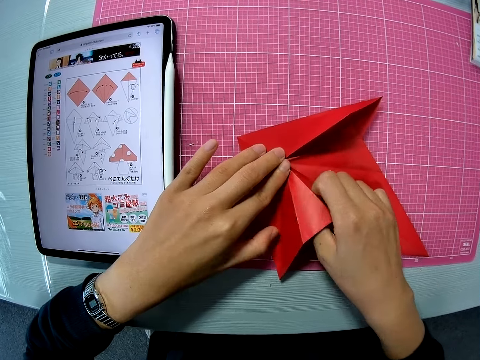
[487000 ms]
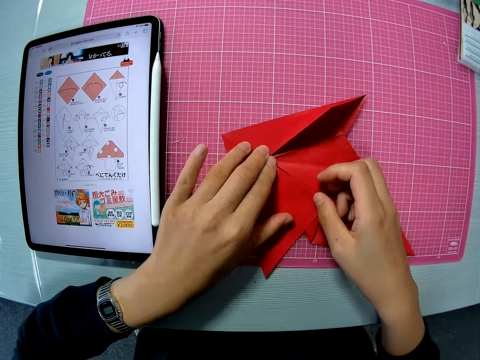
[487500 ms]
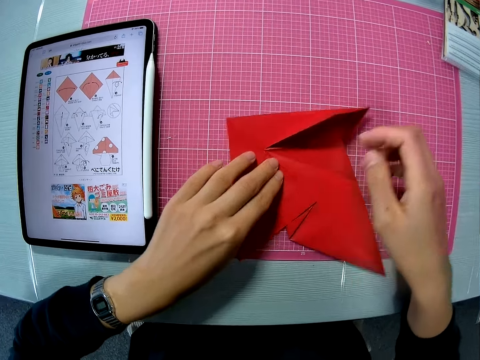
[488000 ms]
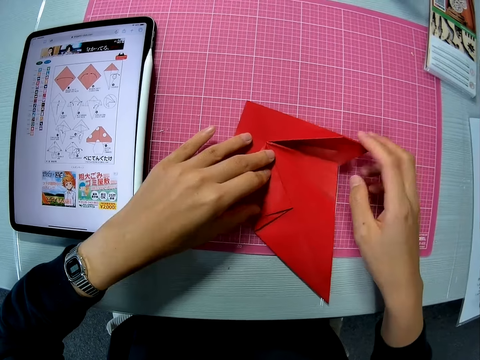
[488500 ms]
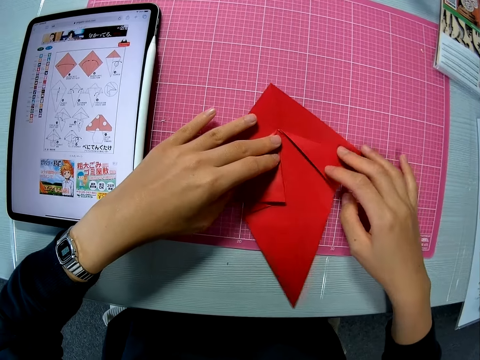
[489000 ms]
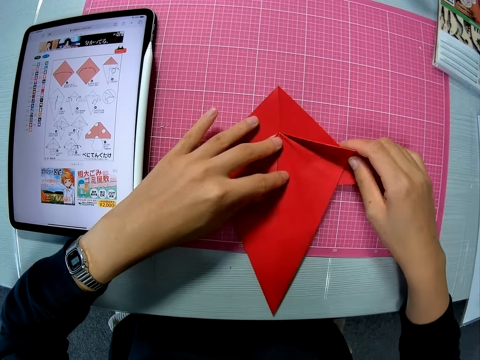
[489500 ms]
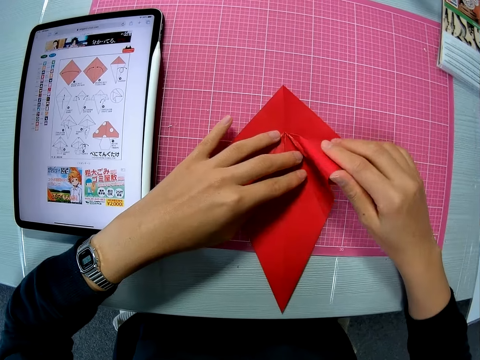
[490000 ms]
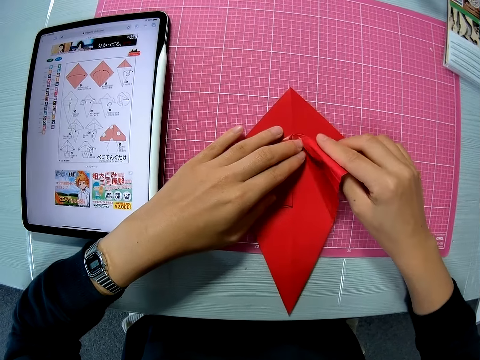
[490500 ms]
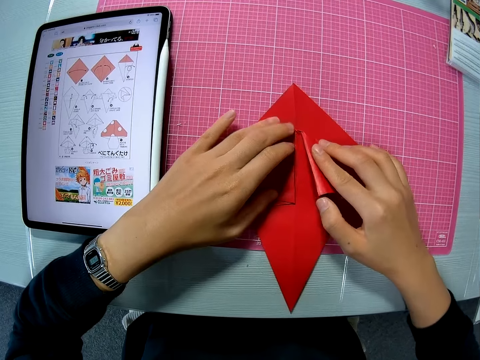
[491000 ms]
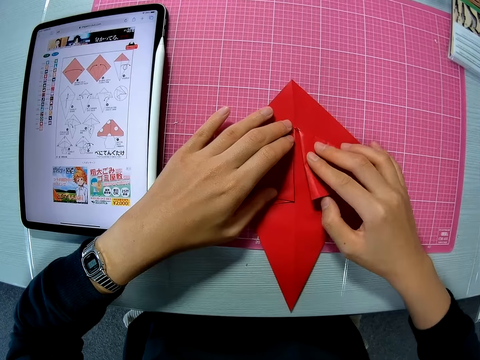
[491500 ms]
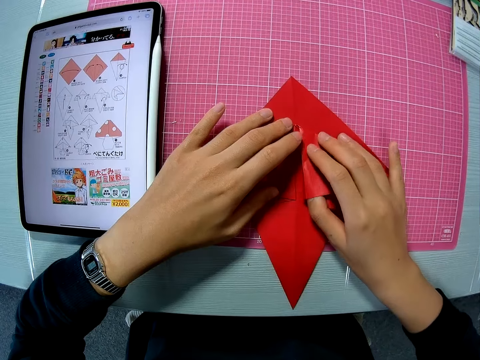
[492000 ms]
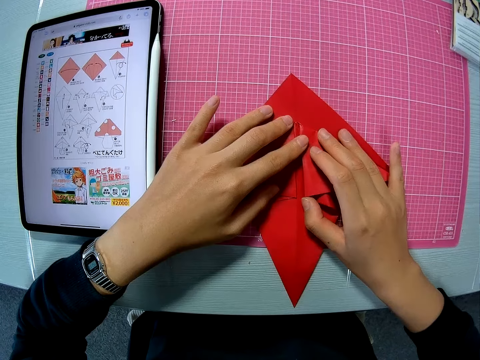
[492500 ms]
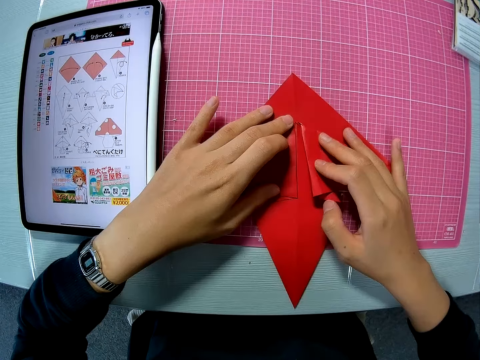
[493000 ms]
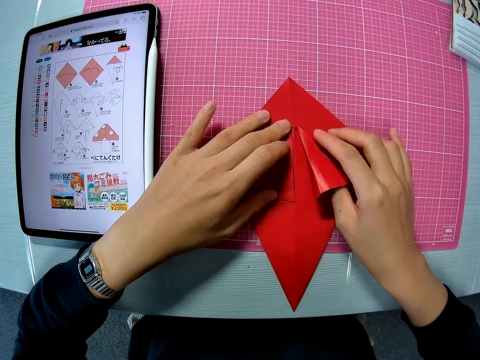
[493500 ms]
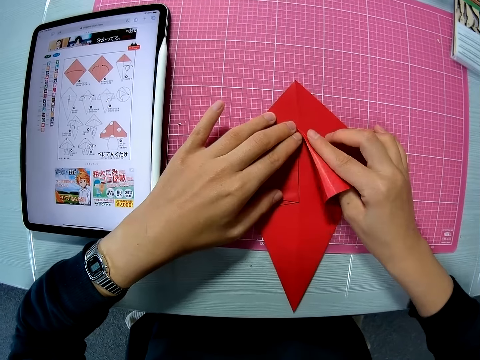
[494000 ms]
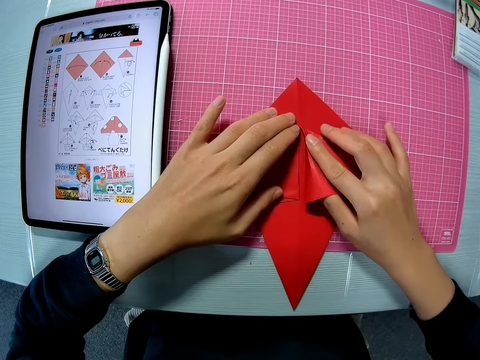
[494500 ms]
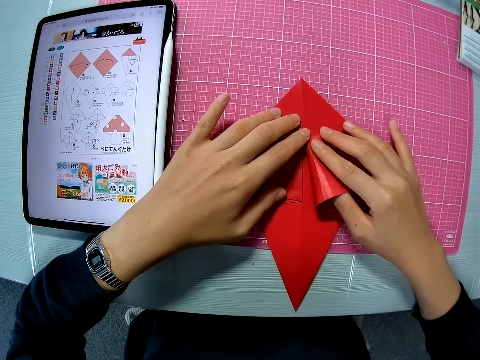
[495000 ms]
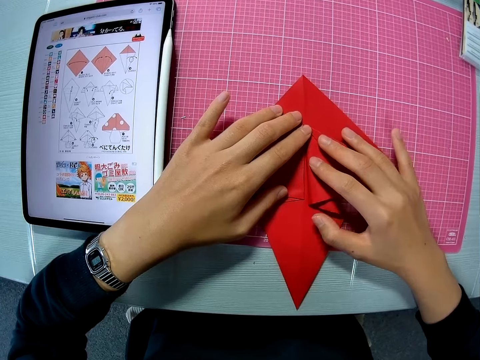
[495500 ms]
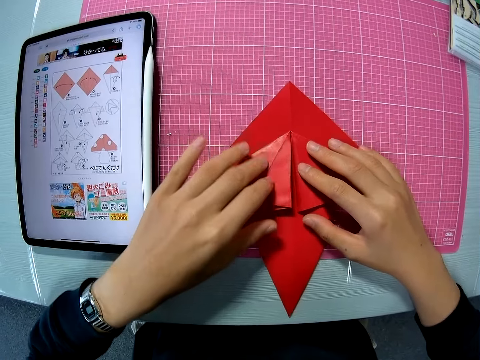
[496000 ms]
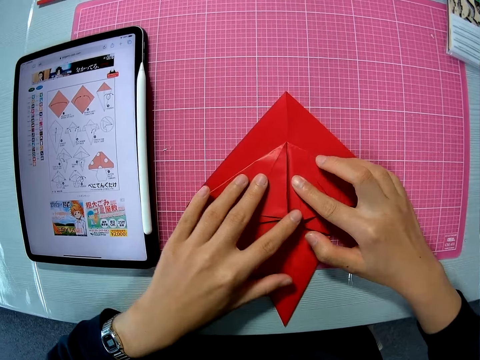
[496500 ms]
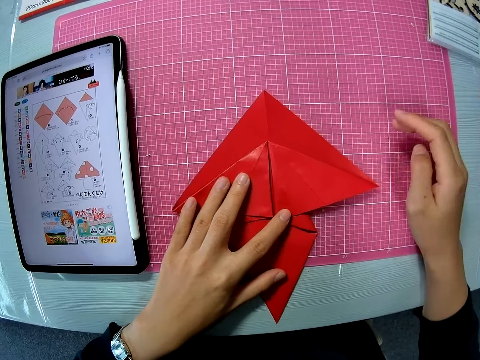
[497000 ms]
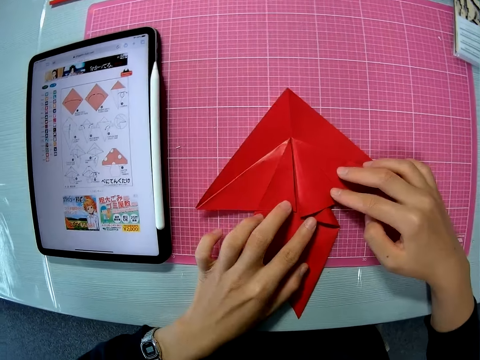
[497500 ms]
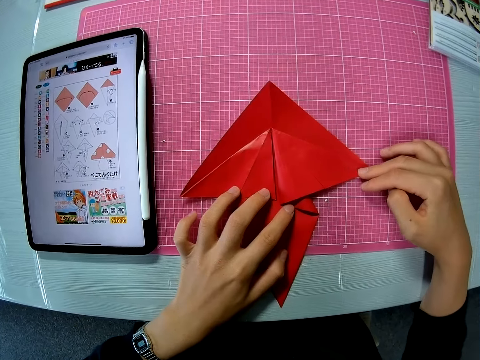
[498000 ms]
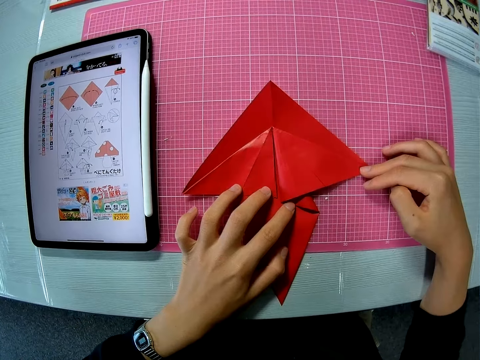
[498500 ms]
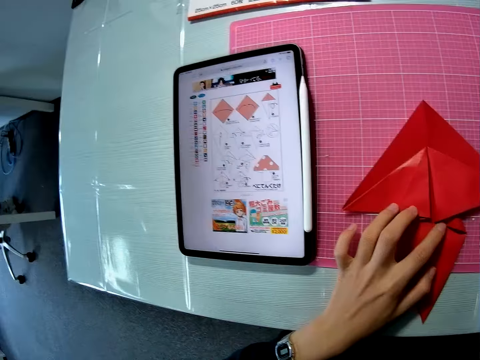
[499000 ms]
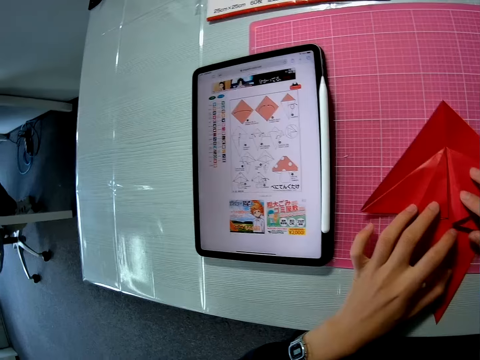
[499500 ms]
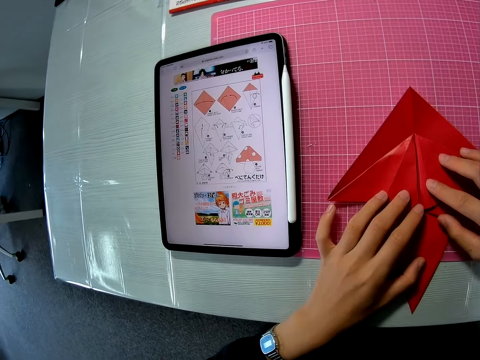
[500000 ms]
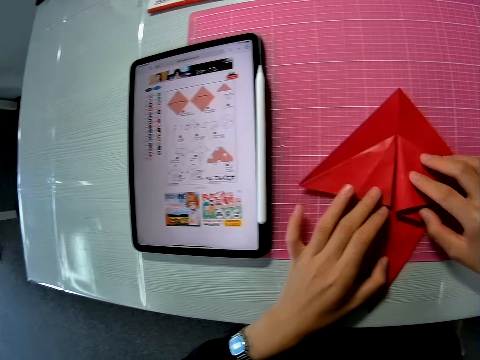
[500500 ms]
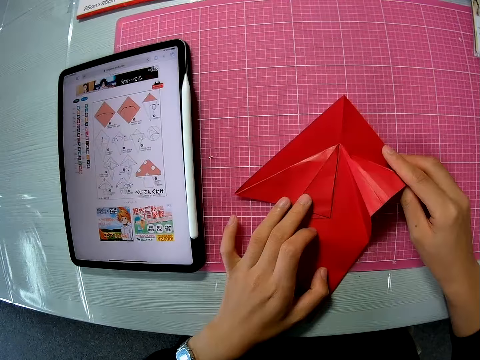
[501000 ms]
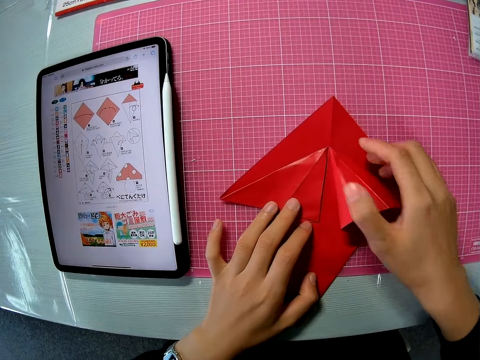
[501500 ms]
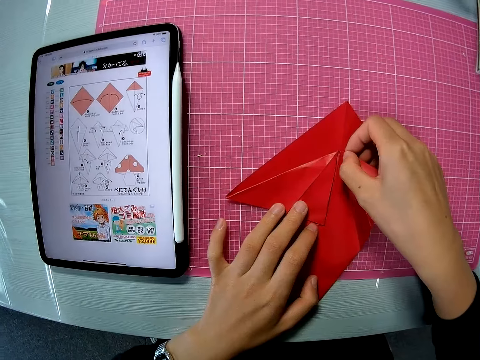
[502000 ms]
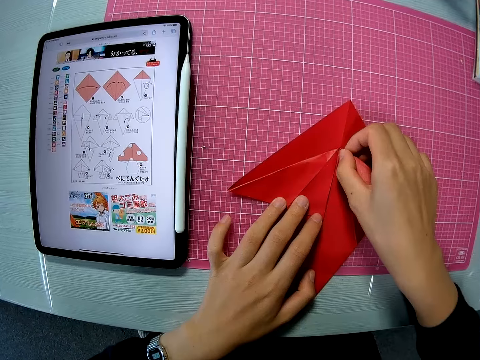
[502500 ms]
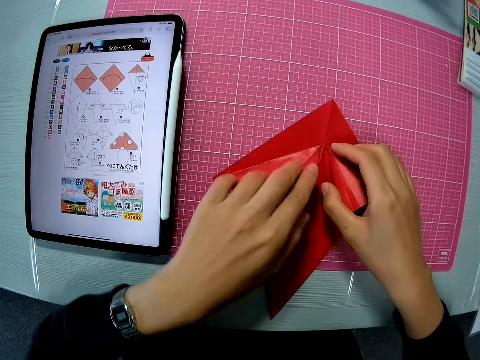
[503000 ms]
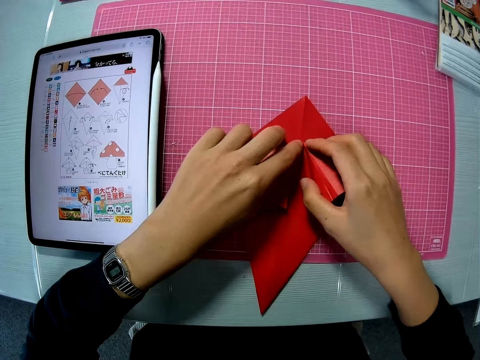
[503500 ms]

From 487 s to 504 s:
The camera wearer inserts a thumb in the craft paper.

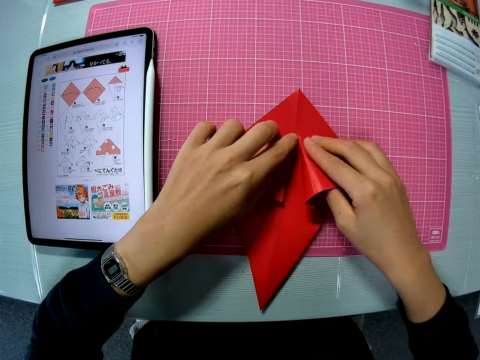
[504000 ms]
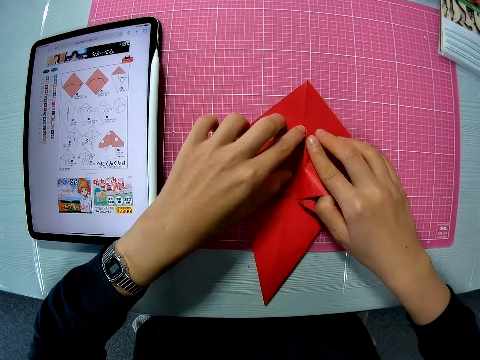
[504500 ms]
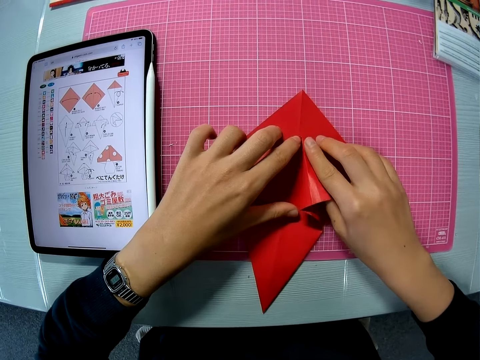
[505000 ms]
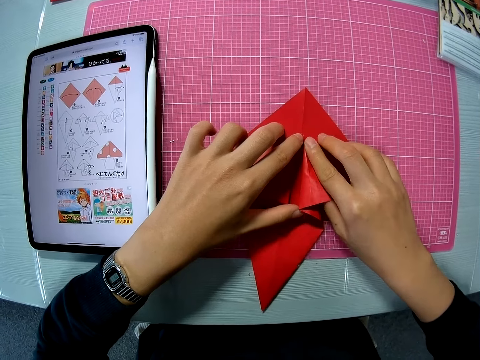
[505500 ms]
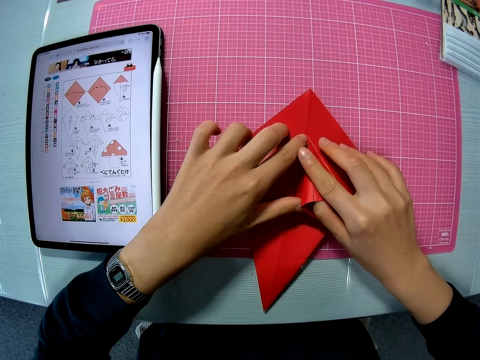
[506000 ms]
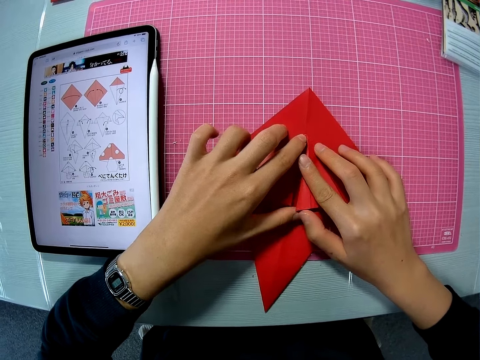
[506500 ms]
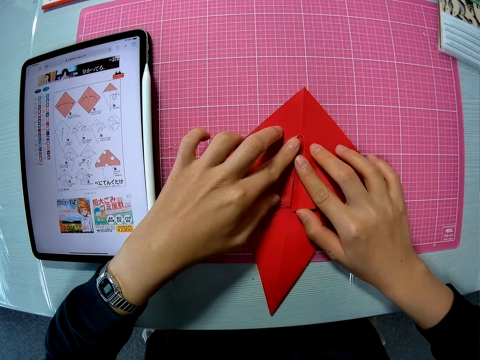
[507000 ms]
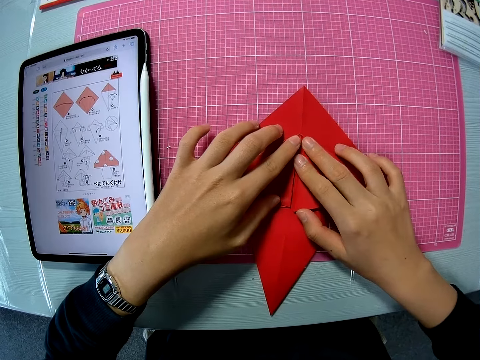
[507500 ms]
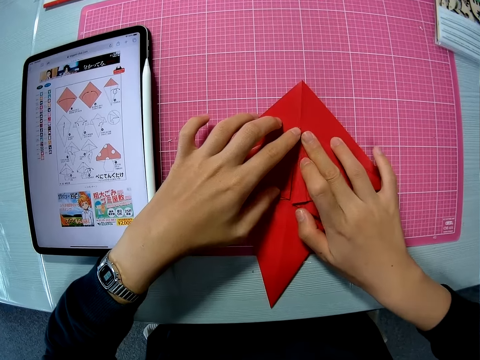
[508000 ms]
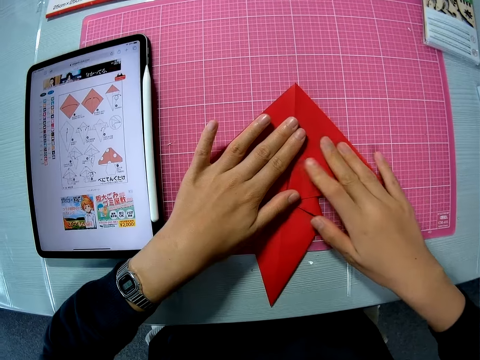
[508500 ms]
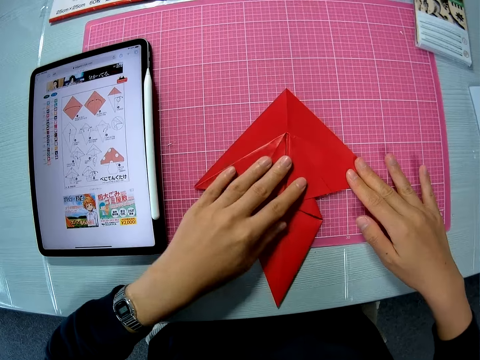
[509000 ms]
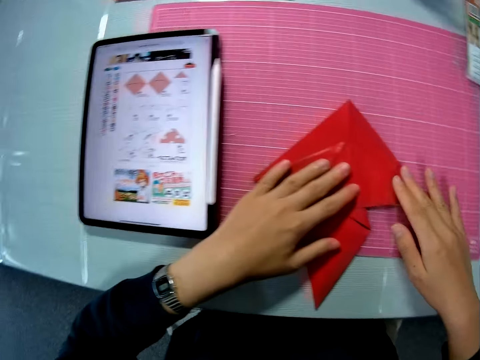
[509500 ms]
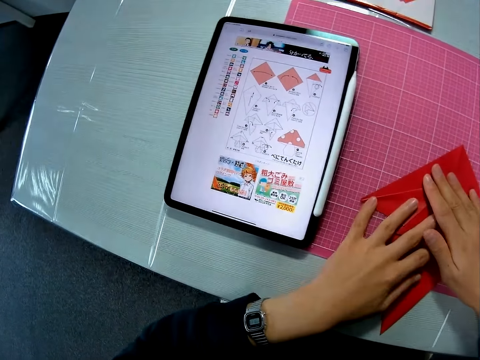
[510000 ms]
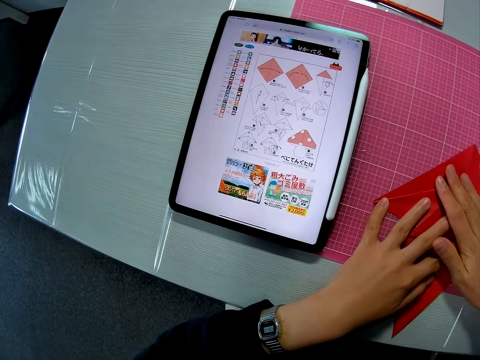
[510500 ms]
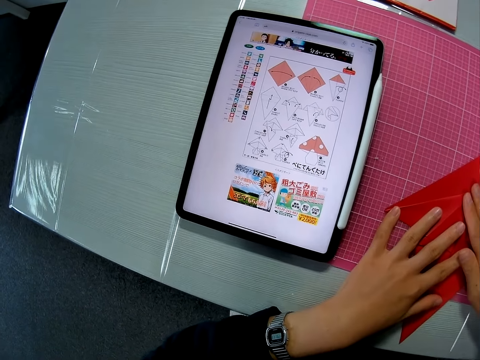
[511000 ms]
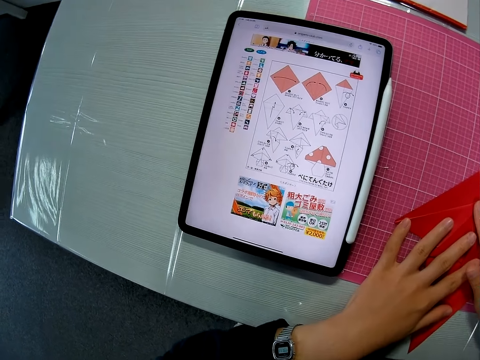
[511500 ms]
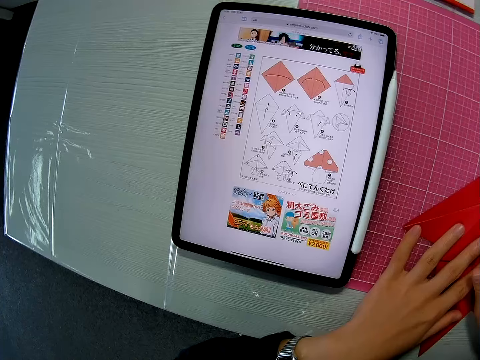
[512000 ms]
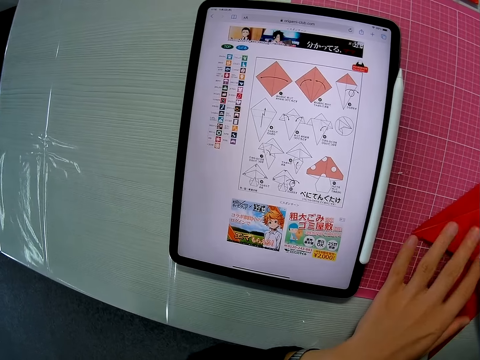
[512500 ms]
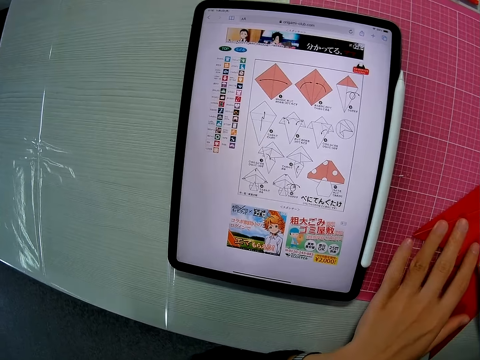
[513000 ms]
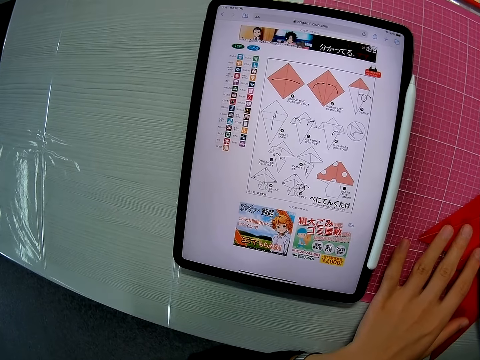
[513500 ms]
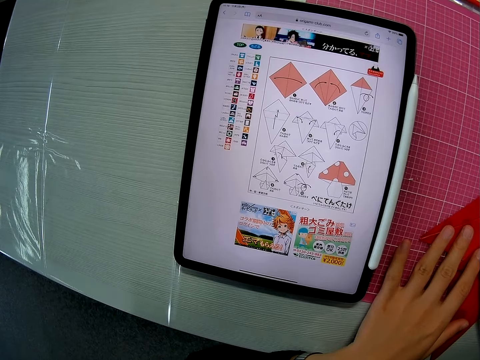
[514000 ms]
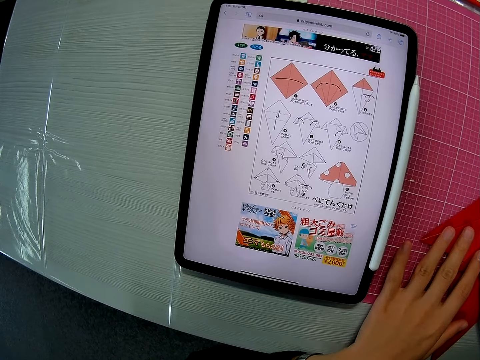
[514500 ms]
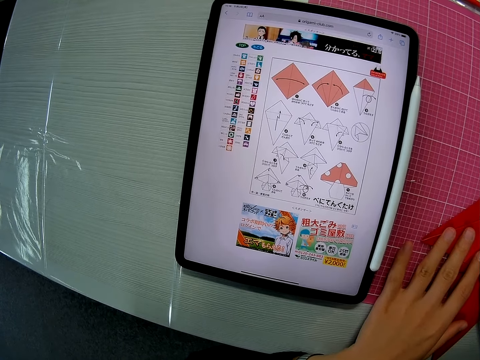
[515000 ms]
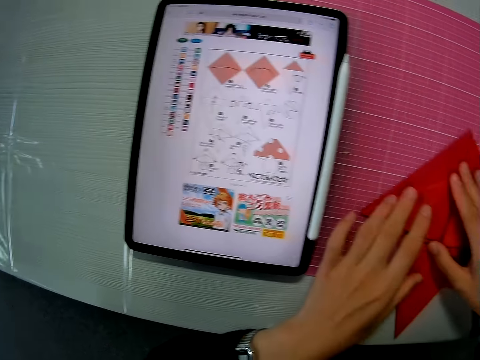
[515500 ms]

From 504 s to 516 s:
The camera wearer flattens the whole craft paper.
